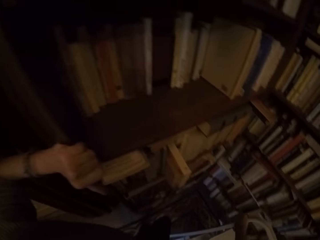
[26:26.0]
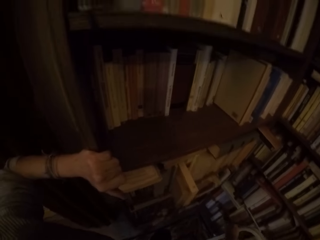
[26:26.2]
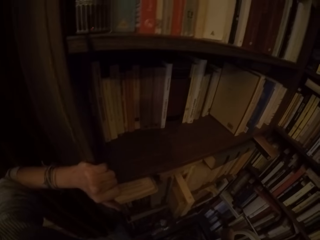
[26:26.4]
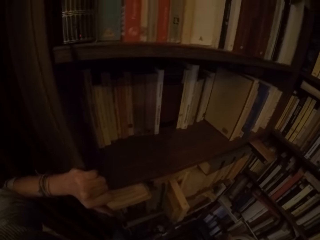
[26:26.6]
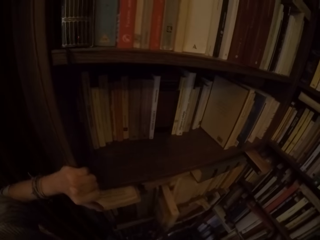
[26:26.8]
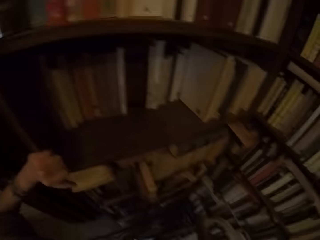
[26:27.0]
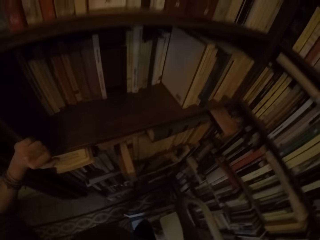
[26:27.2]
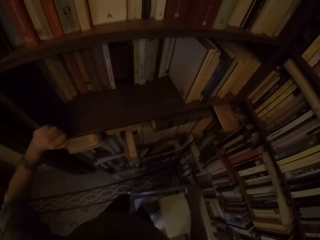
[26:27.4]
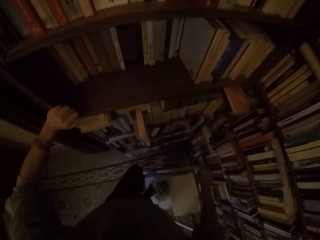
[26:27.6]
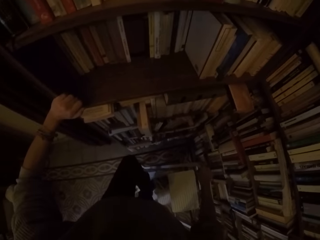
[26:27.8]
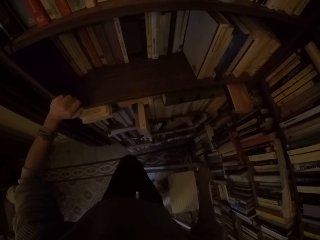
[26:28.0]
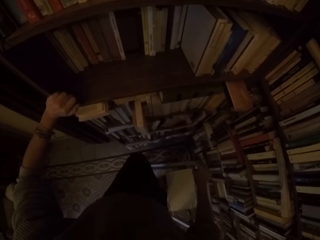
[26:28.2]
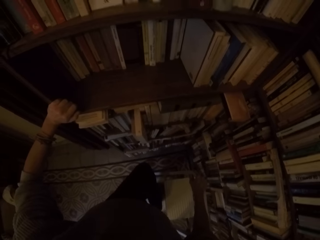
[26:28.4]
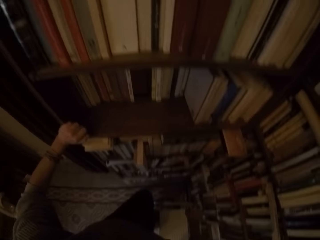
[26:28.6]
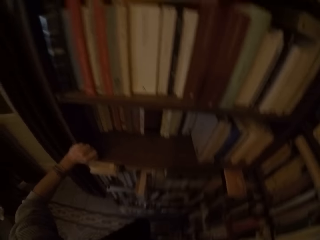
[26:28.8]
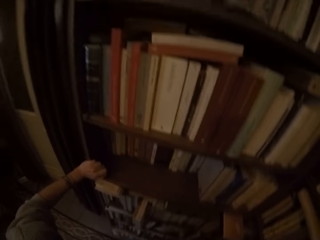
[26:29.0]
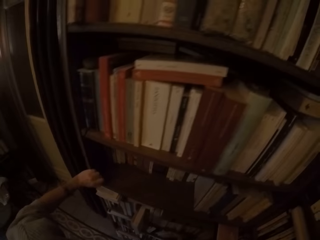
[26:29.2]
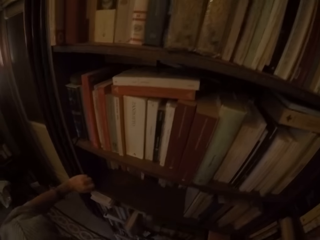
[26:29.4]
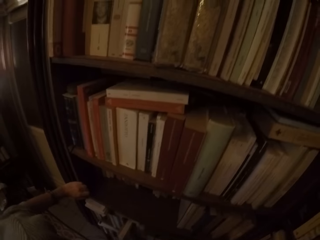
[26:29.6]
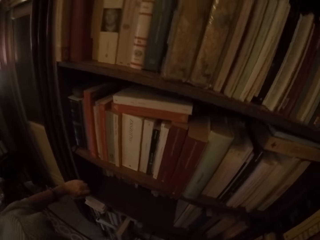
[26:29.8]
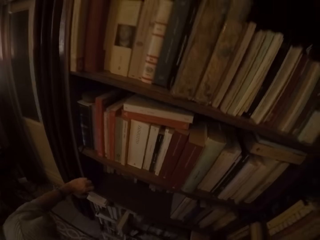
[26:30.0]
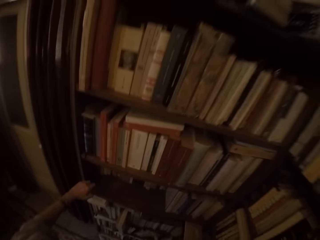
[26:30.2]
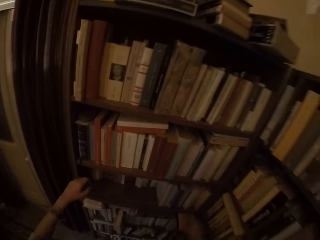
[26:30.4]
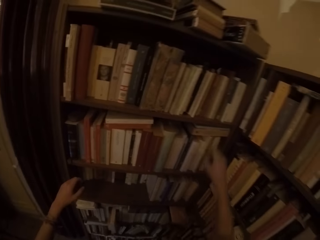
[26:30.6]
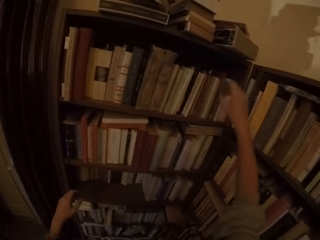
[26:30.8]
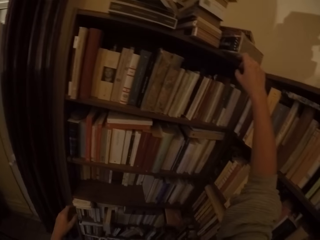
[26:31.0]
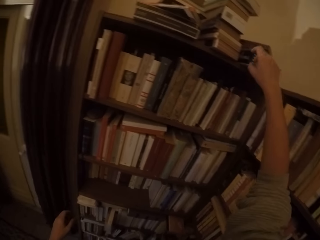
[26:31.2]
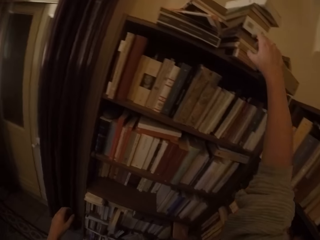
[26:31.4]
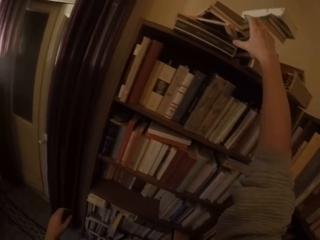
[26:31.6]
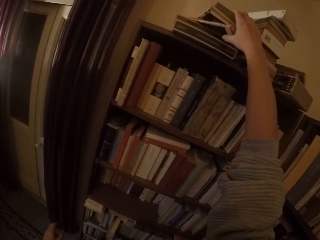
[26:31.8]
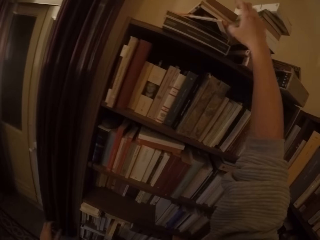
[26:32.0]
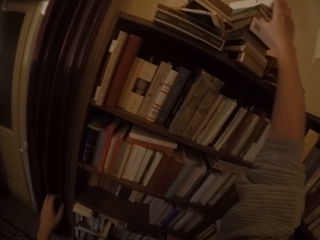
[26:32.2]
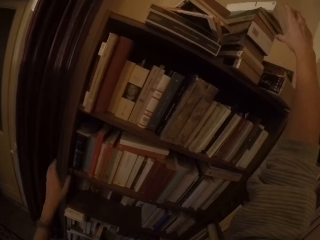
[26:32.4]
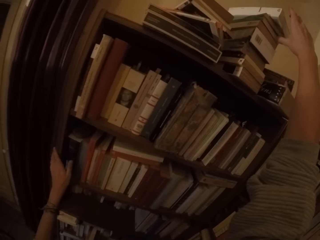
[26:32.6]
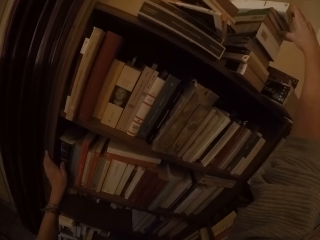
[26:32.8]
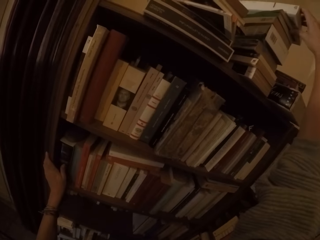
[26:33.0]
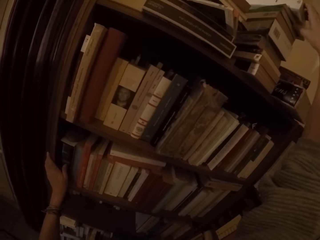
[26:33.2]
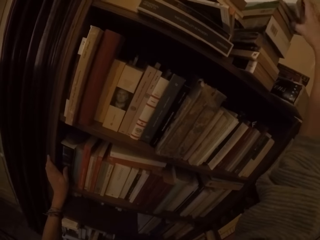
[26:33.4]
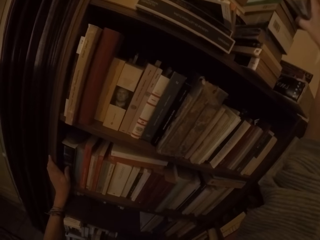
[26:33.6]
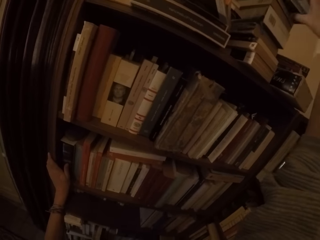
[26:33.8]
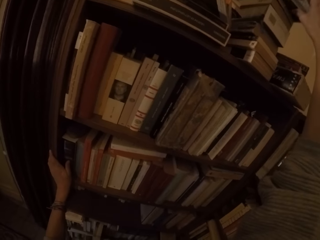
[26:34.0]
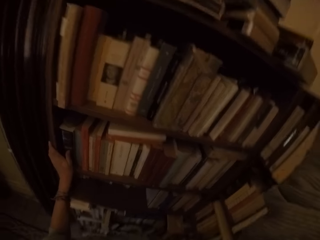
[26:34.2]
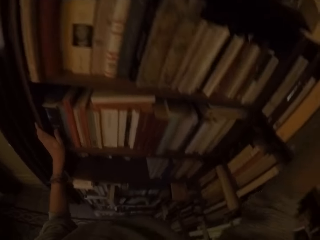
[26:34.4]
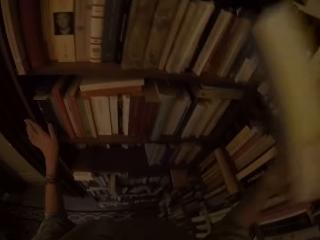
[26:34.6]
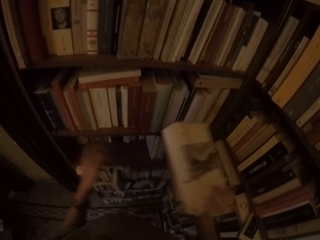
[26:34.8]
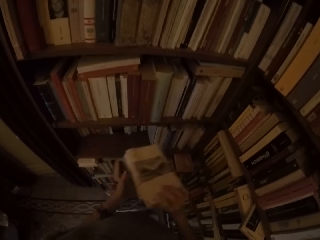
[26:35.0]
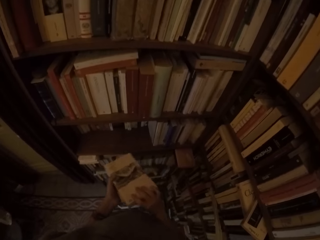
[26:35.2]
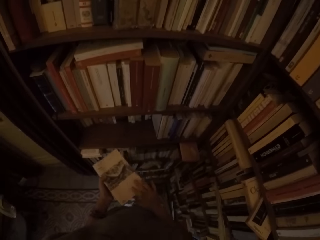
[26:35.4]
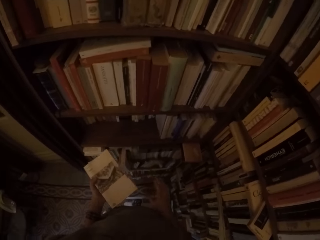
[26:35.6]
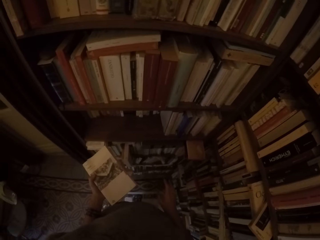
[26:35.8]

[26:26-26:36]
The camera wearer moves the ladder. He climbs the collapsible ladder. He picks two books from the top of the shelf with his right hand.

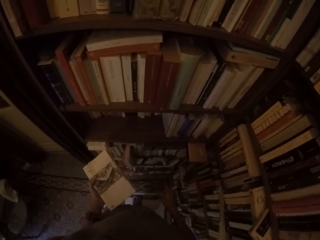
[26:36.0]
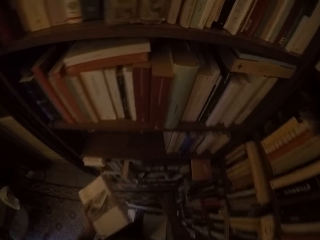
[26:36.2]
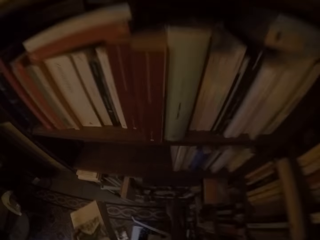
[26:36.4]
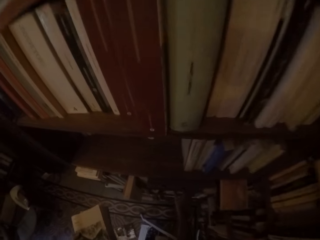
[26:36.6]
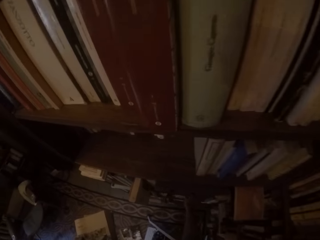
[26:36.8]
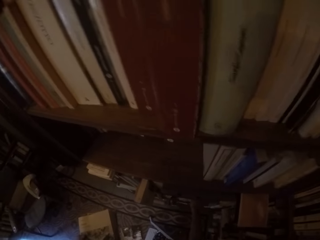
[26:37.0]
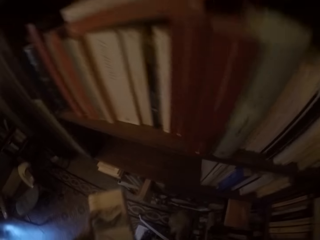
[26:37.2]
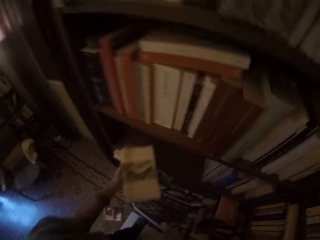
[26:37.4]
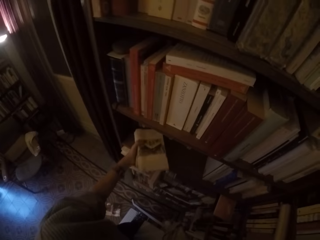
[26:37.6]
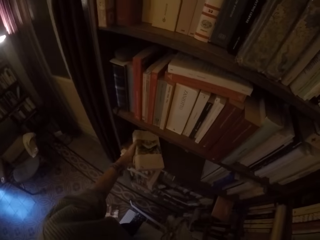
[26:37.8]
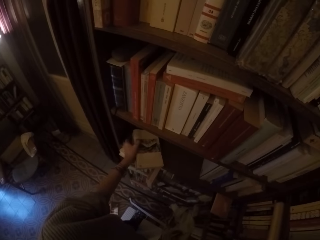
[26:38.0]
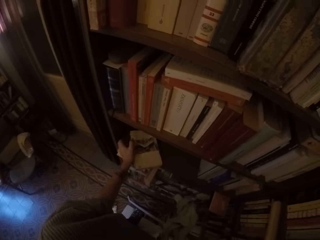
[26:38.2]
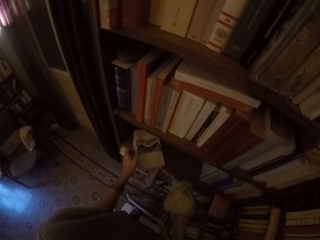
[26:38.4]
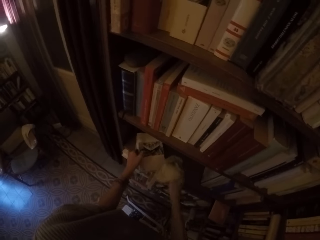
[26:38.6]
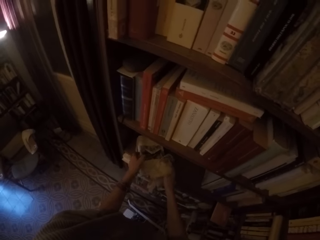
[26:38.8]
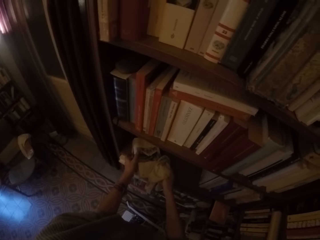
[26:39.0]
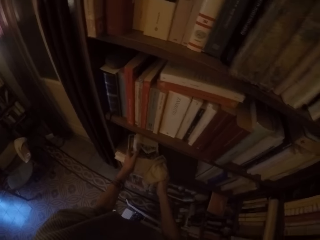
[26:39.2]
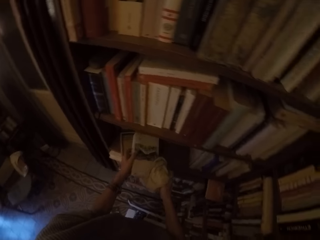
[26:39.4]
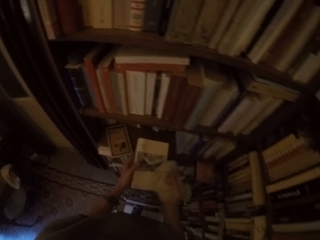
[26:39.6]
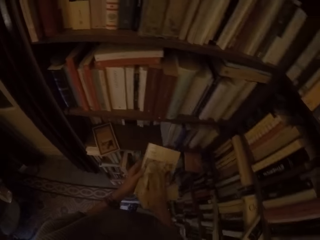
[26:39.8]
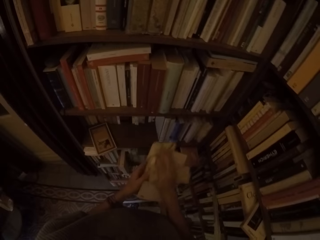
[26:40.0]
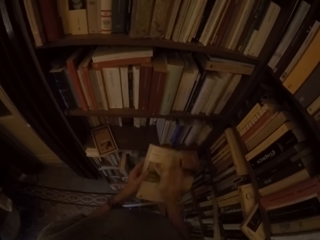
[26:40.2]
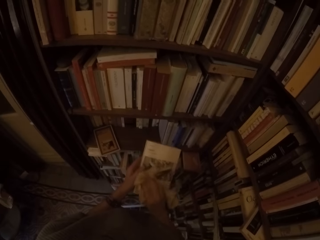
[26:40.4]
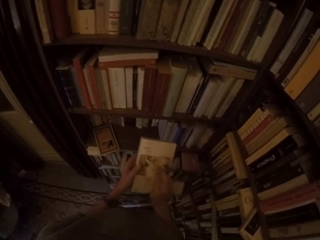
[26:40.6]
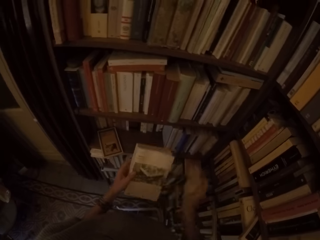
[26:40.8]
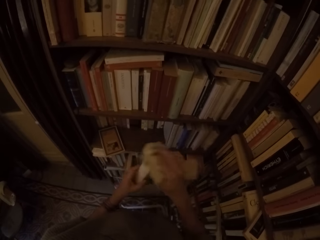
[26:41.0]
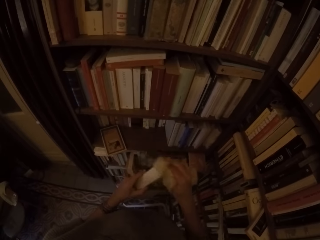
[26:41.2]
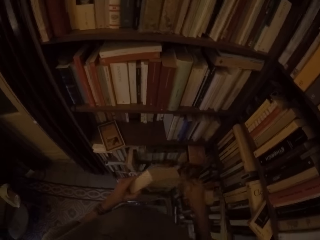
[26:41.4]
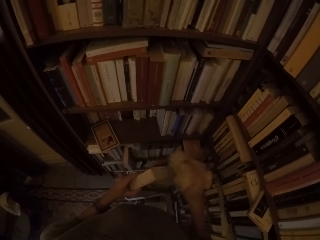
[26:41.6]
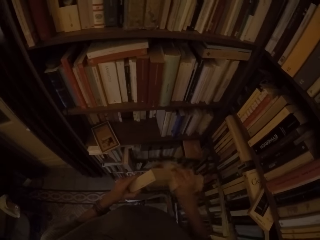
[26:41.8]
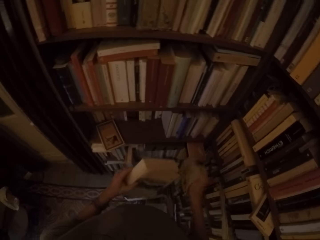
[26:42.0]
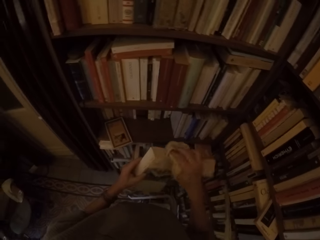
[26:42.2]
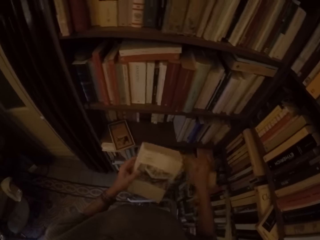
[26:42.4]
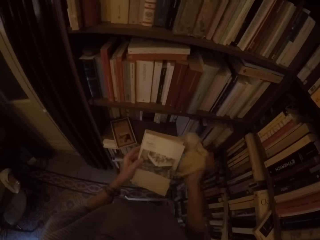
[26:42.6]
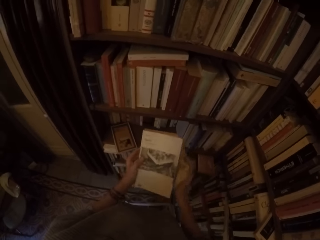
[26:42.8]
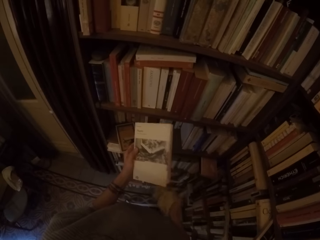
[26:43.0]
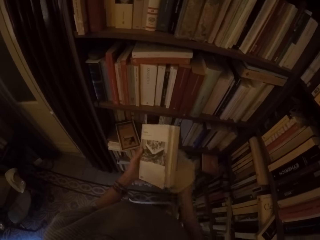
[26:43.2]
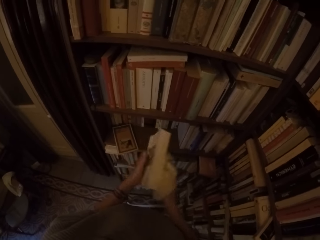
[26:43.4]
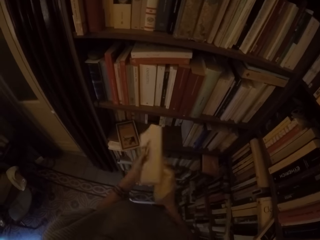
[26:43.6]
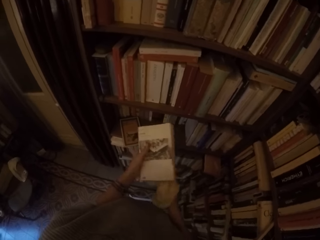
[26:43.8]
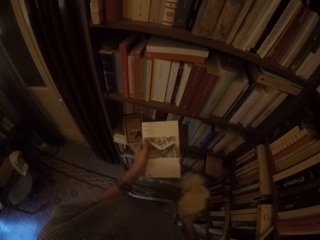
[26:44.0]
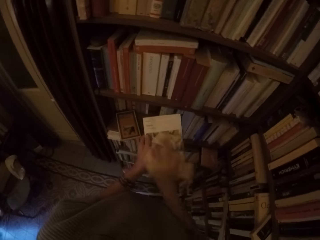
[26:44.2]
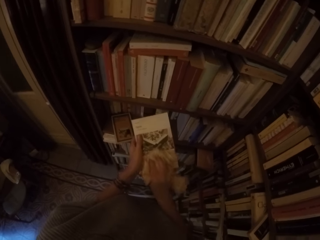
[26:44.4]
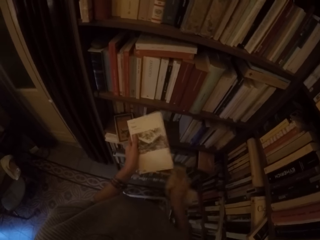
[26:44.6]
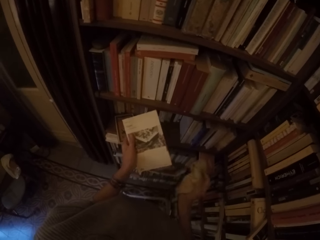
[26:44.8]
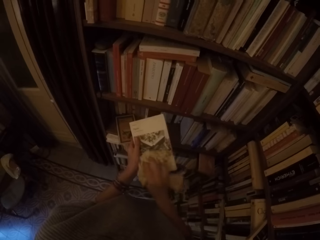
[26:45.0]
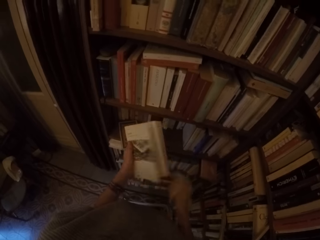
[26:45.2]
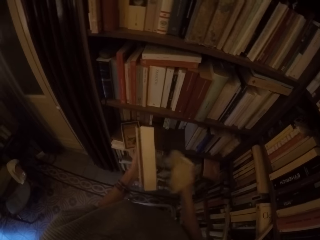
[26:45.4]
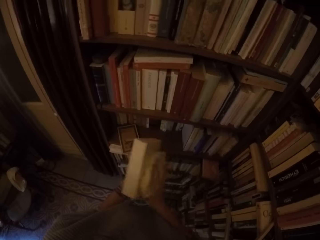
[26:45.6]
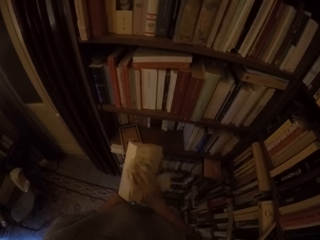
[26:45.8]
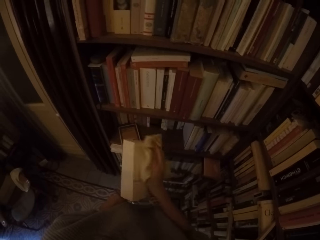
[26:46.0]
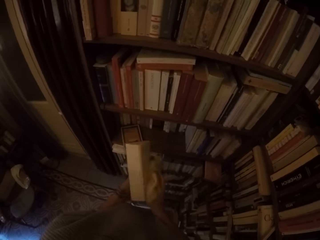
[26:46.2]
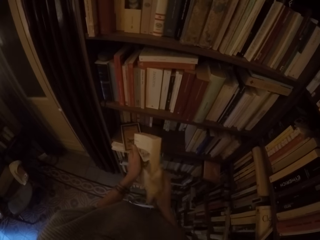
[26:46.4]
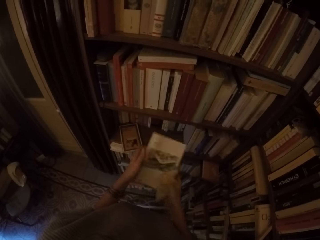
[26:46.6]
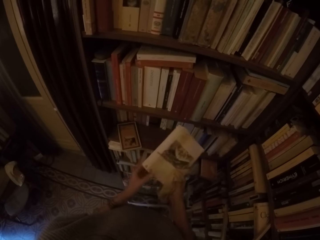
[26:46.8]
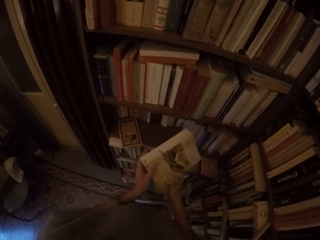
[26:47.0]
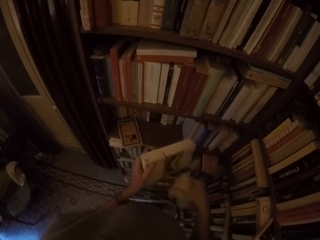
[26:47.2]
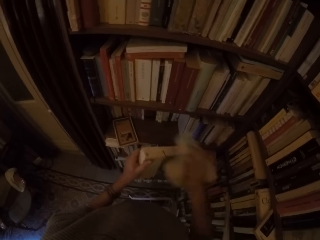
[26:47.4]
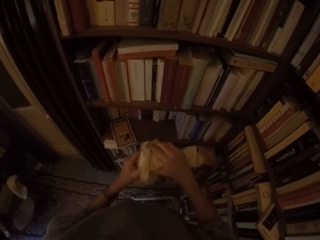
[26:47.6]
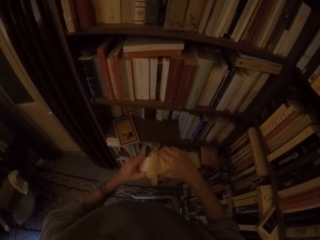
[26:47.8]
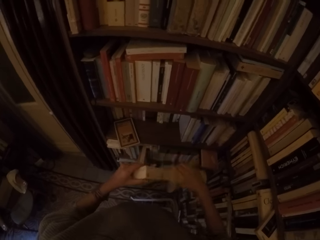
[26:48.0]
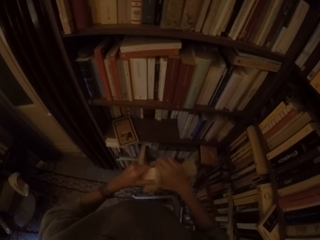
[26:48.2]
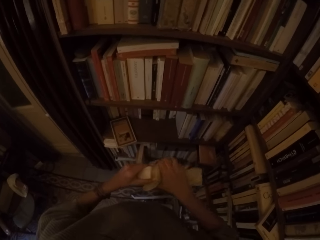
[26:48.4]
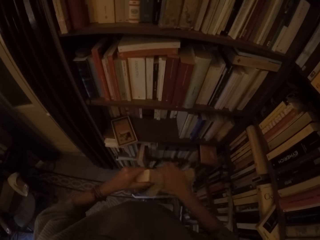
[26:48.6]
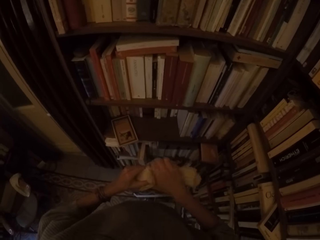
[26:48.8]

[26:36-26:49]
The camera wearer passes the book to his left hand. He puts the books on the shelf with his left hand. He picks another book from the shelf with both hands. He wipes the book with the towel in his right hand.
